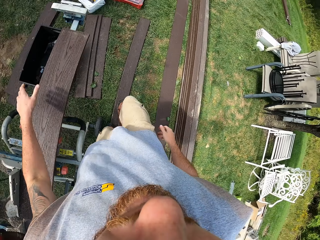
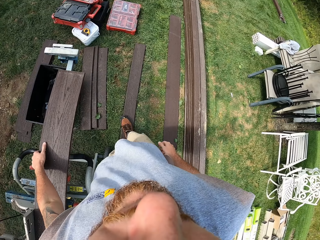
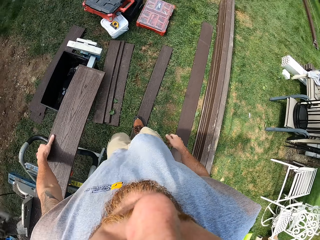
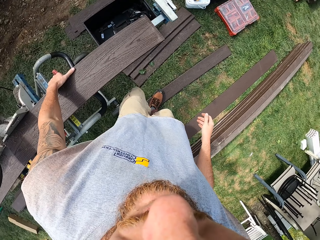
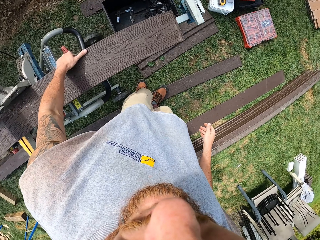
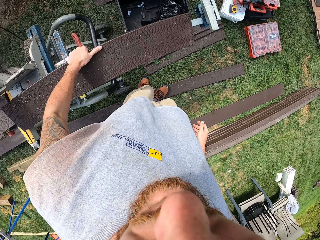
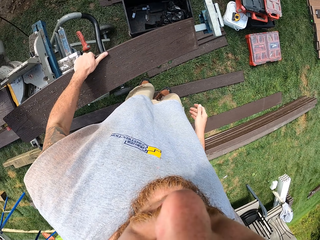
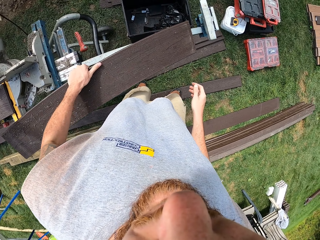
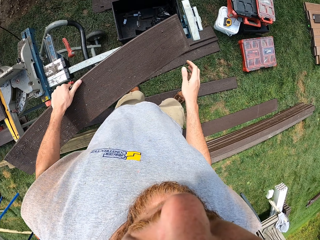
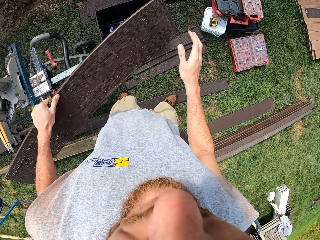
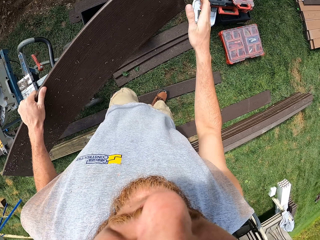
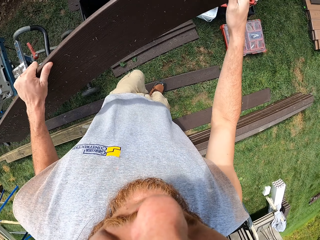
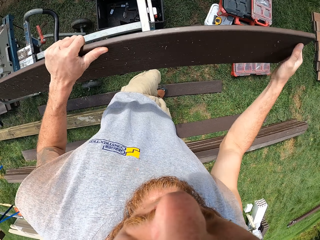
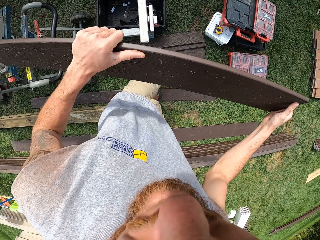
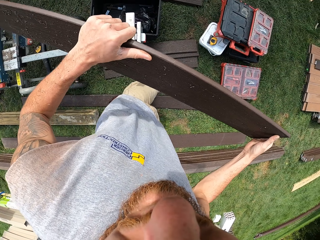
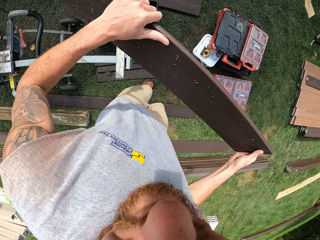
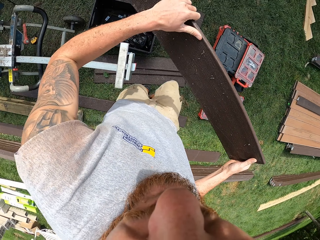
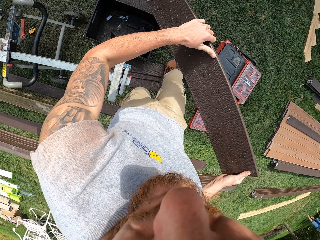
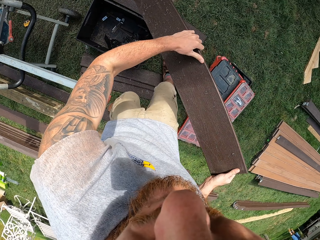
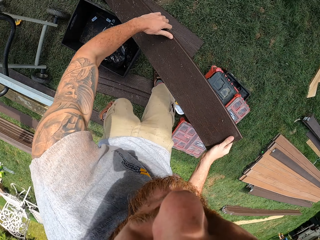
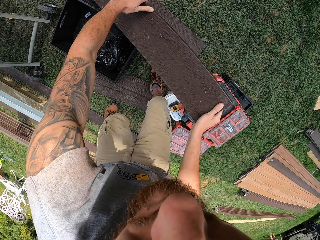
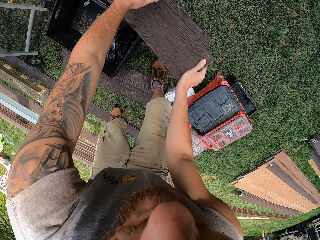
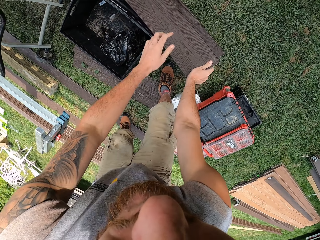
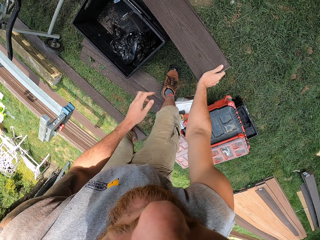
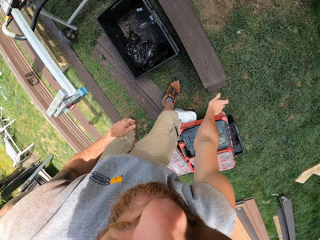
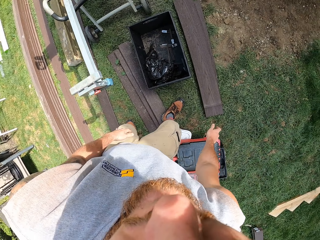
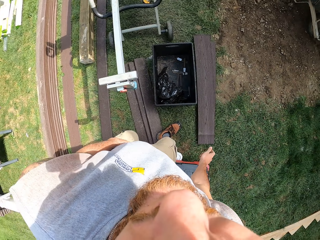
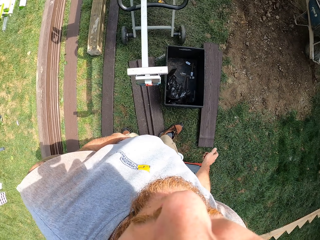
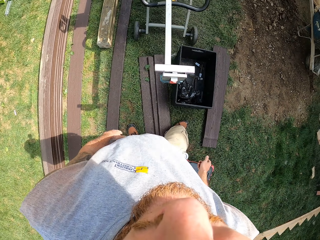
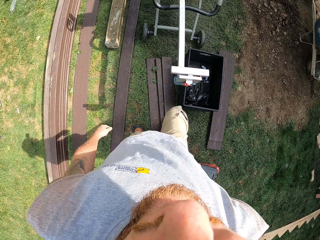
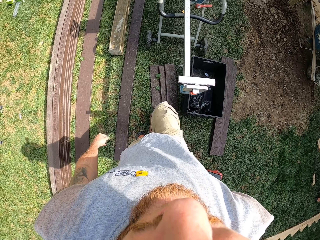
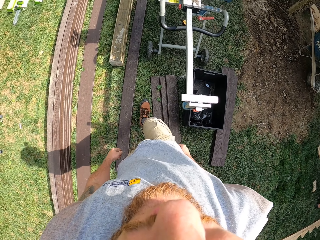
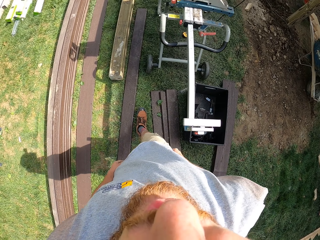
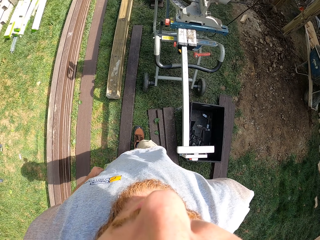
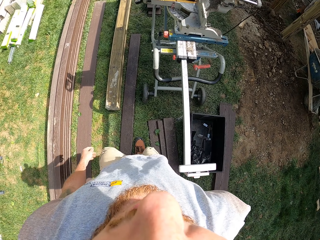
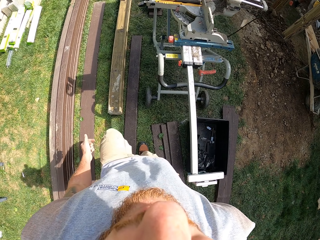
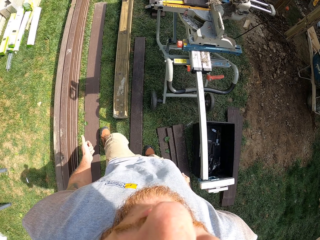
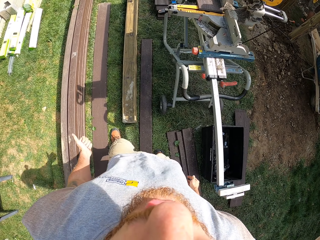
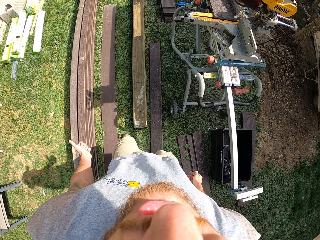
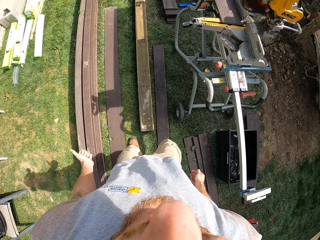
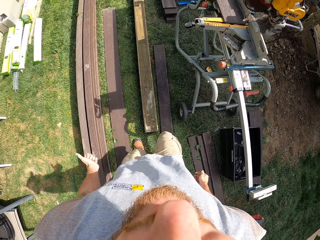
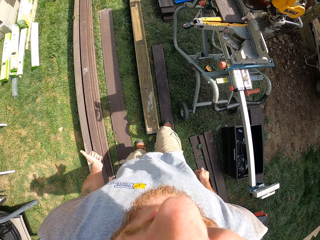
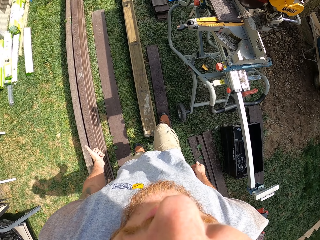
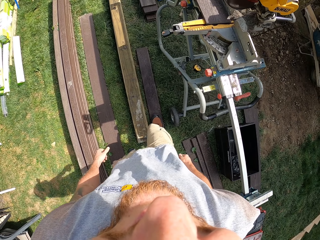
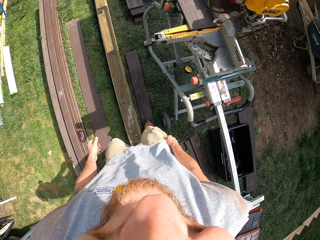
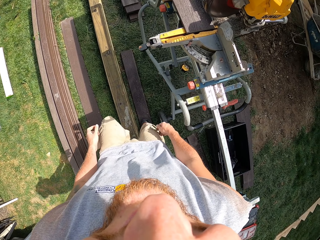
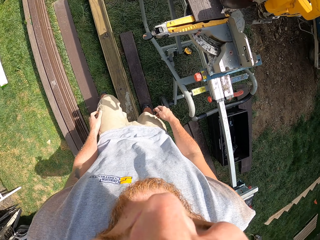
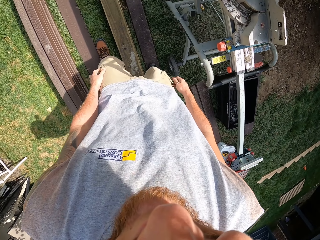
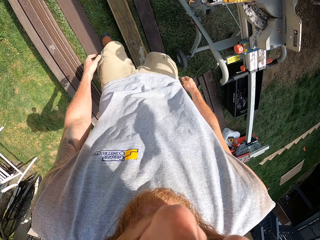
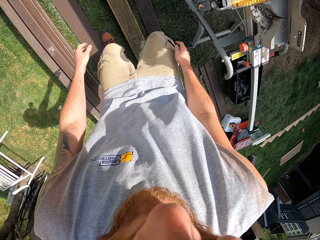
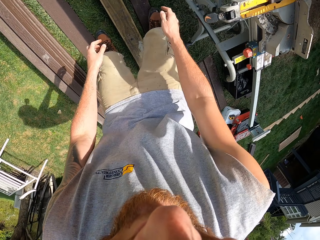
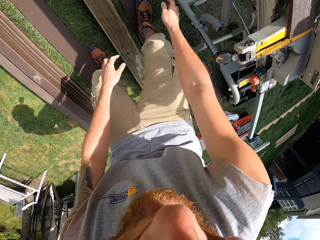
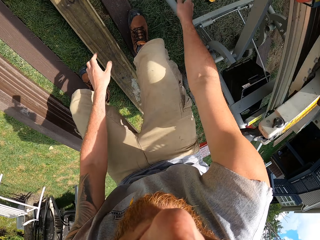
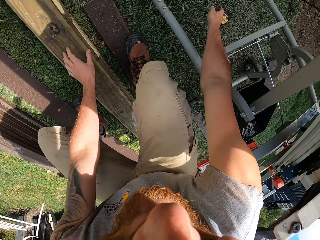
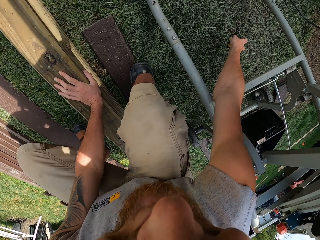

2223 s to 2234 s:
The camera wearer moves around the saw. He puts the hand down. He picks the plank or piece of timber from the saw. He carries the piece of timber on the hand and makes a step with the piece of timber on the hand. He moves around the saw. He drops the plank on another plank on the ground. He makes a step. He moves around the saw. He moves the hand. He makes a step. He makes gestures with his hands.

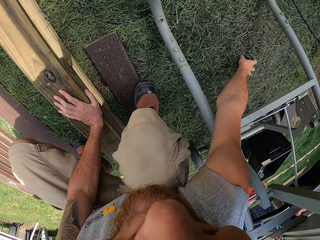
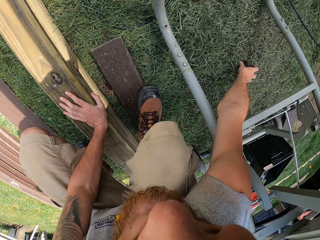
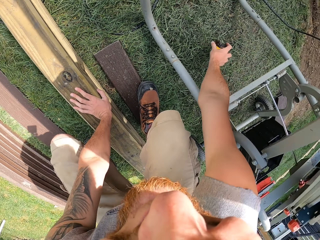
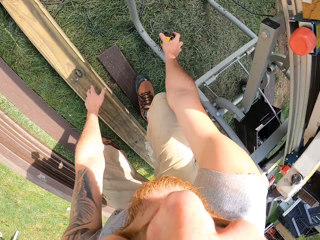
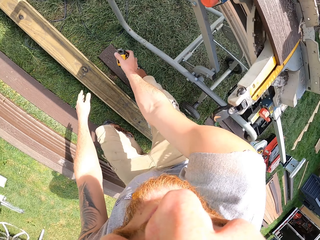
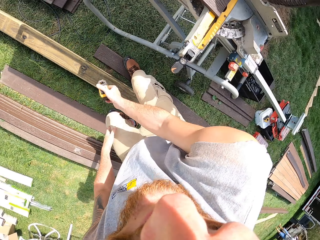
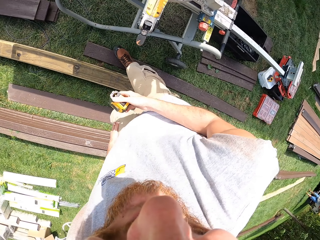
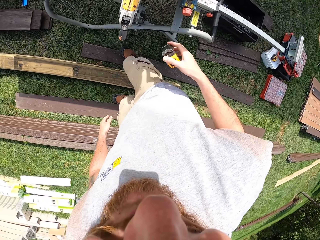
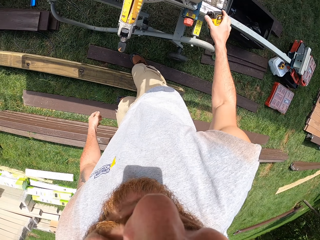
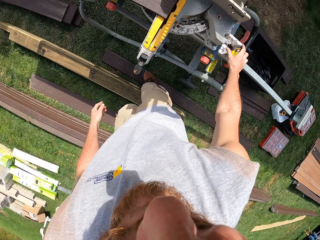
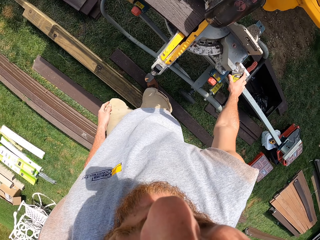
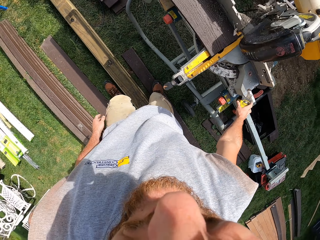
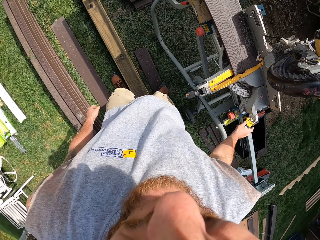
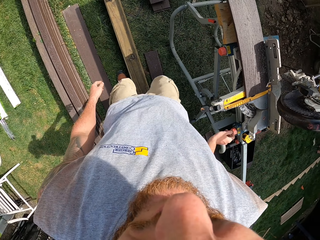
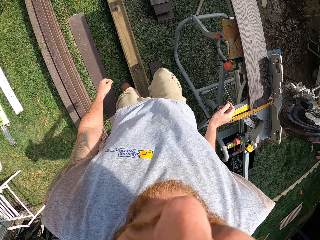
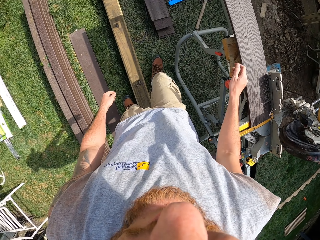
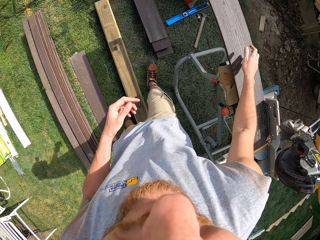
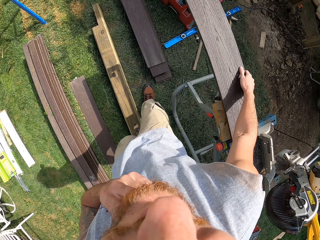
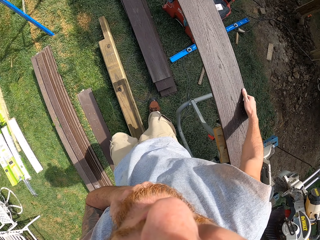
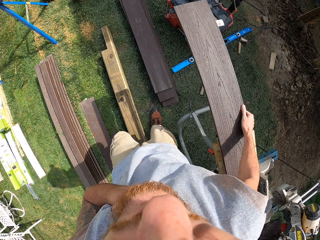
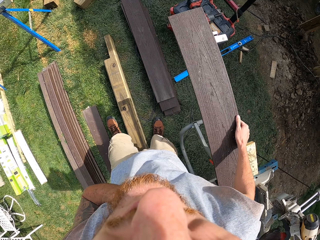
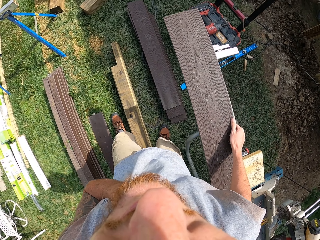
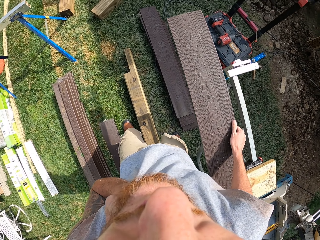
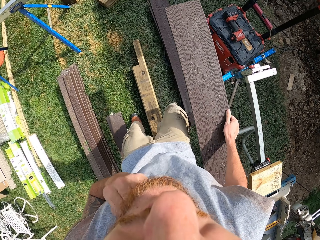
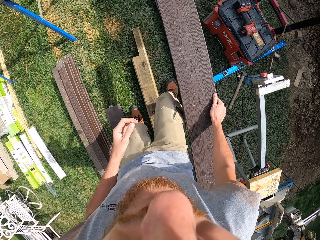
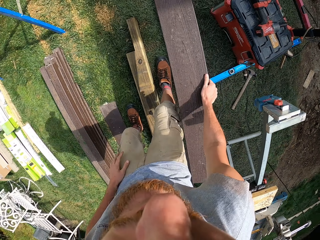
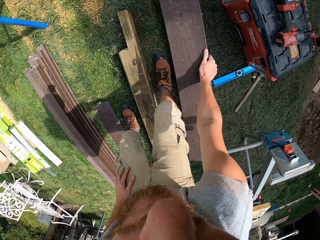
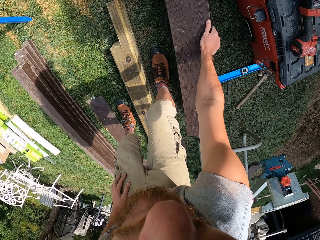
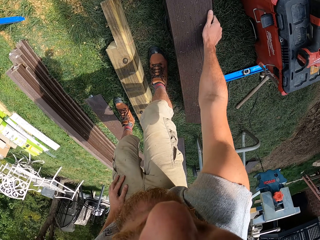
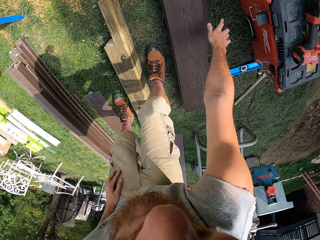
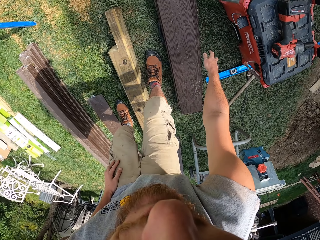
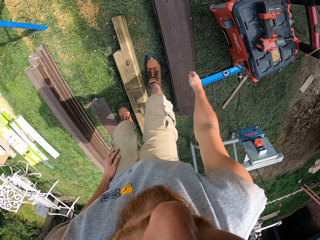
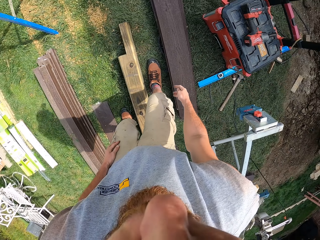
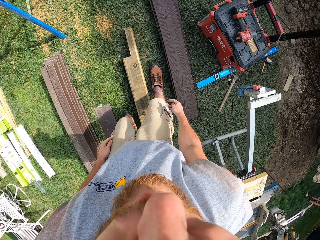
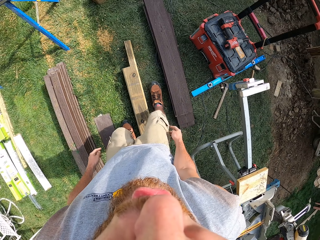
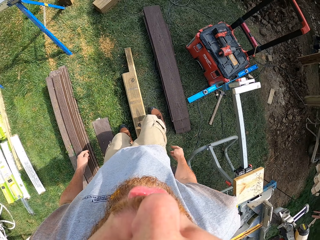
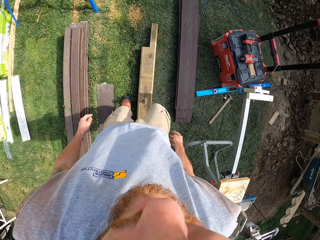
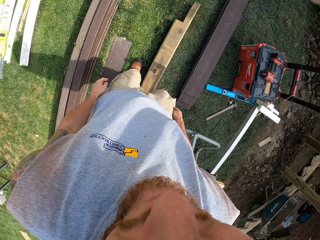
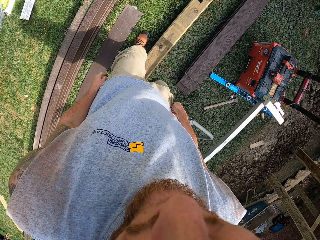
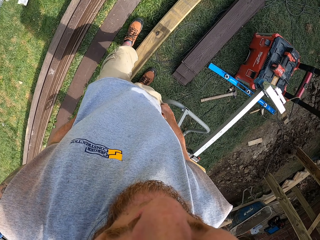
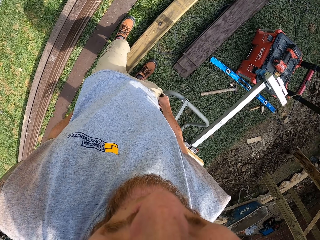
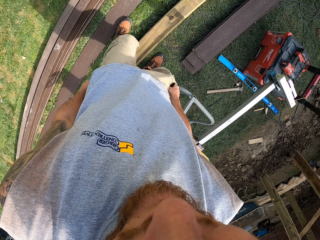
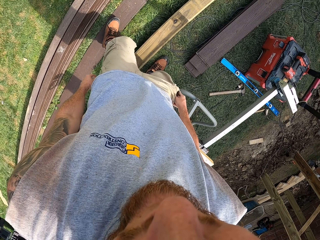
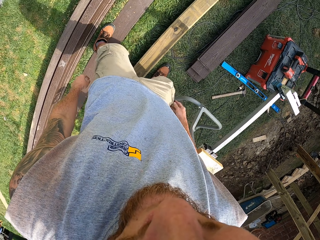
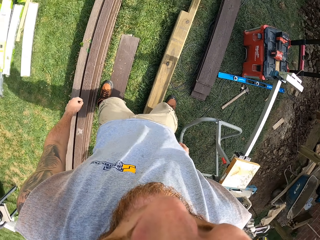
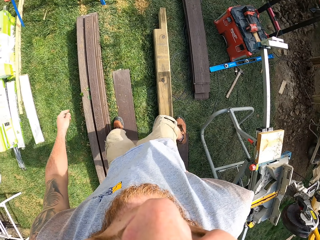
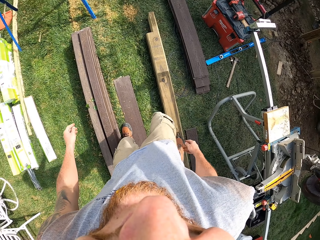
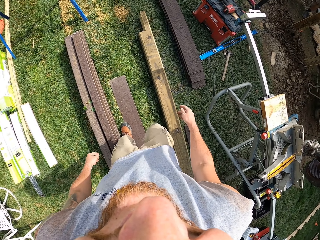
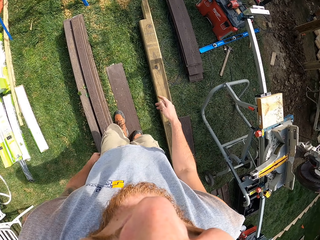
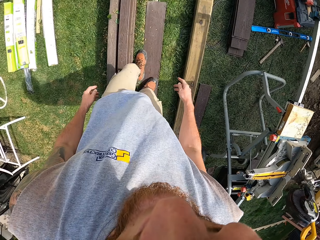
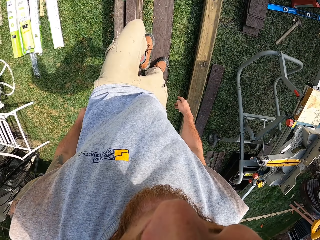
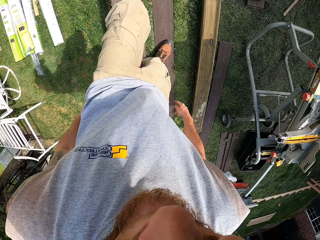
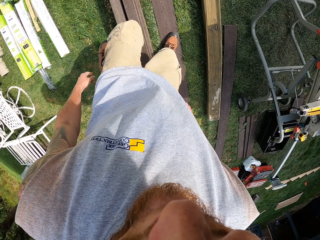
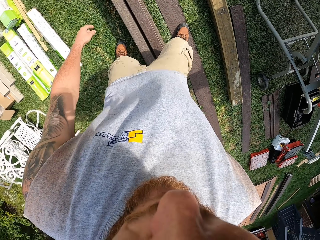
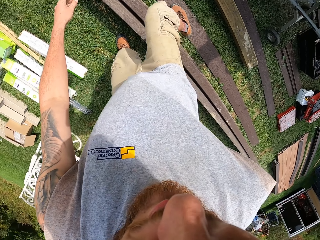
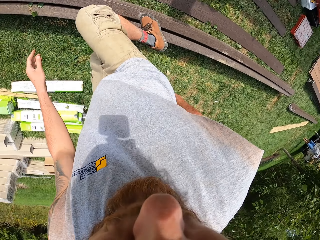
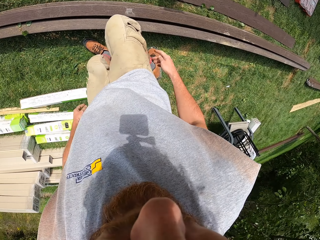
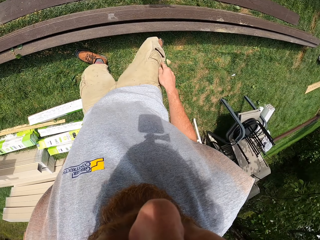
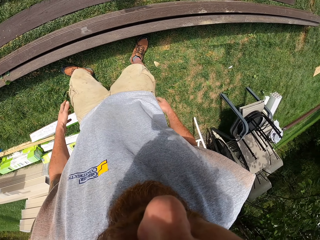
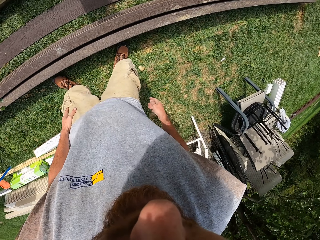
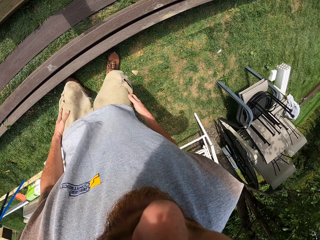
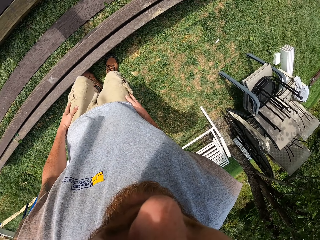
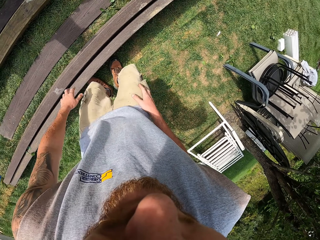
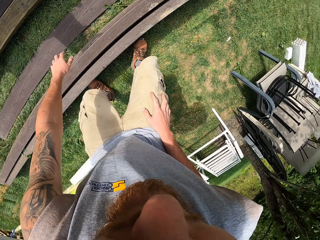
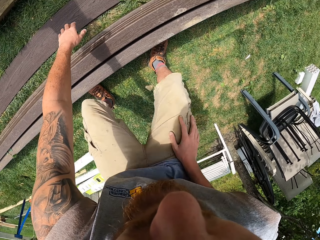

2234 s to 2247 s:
The camera wearer picks the tape measure from the ground. They place the tape measure on the saw base or extension table. They carry a piece of timber on the hand, rub the neck with the finger and make a step. They pick a plank from the saw base. They drop the plank on another plank on the ground. They move backward. They step on planks on the ground.
